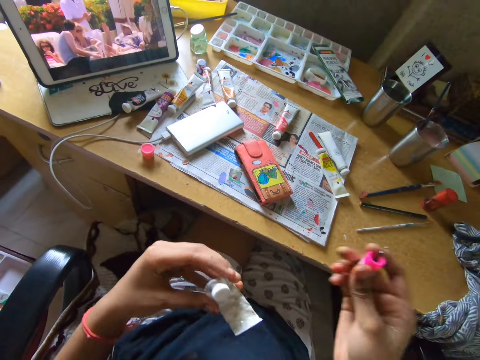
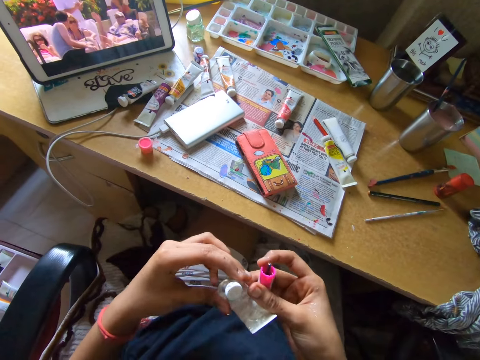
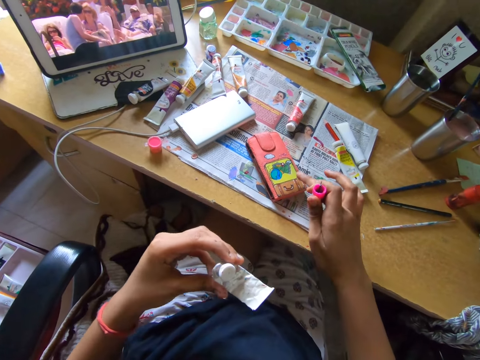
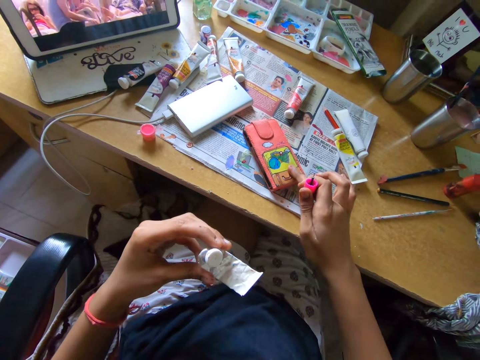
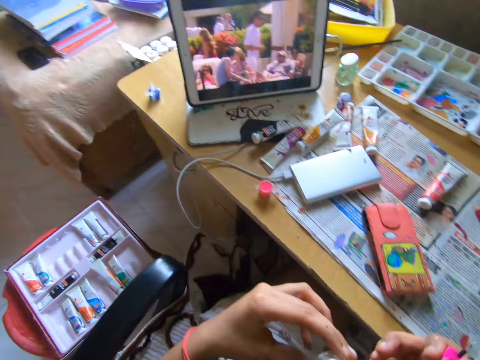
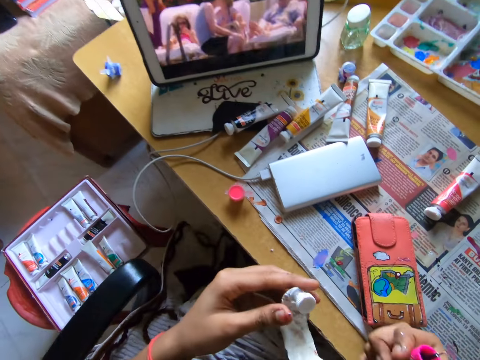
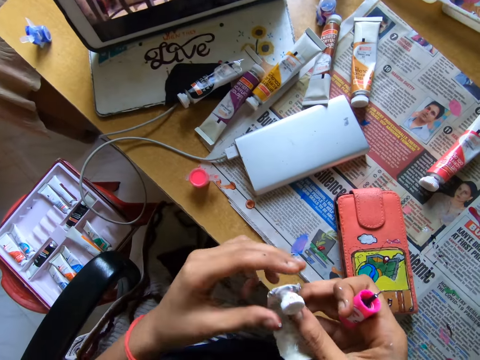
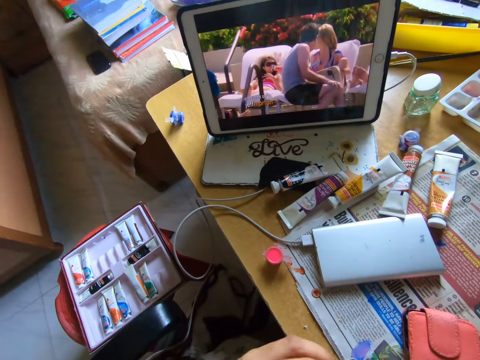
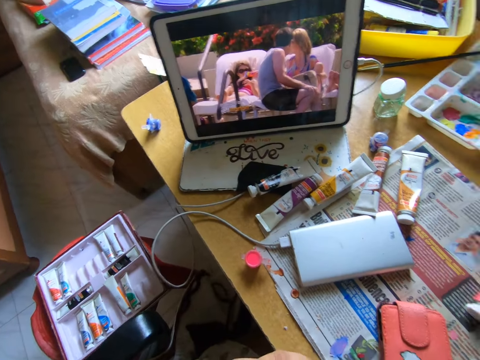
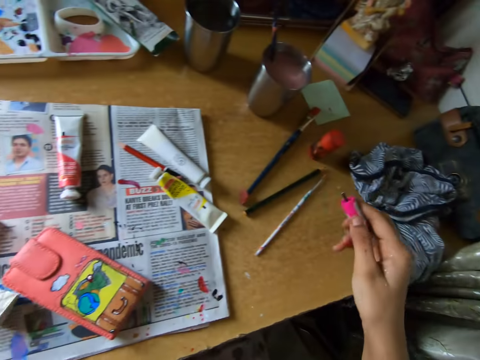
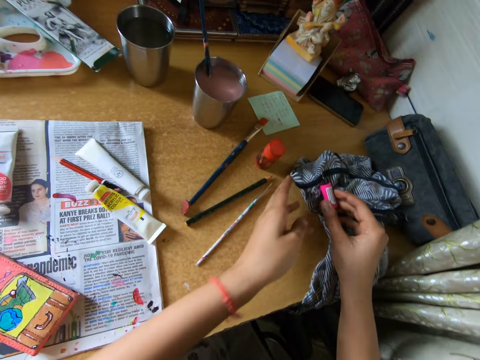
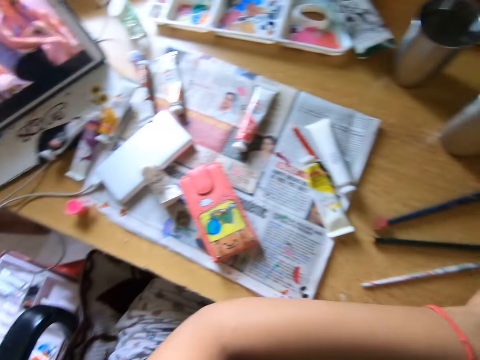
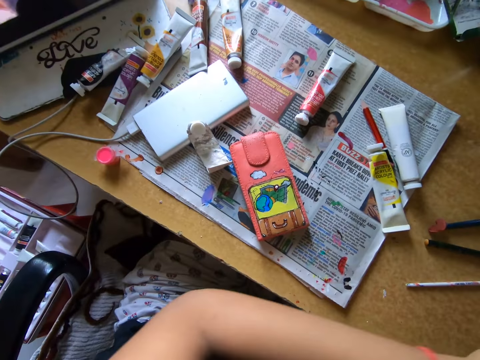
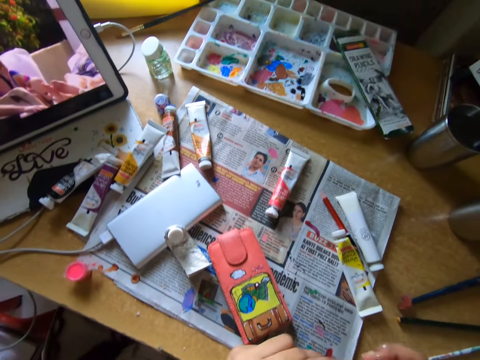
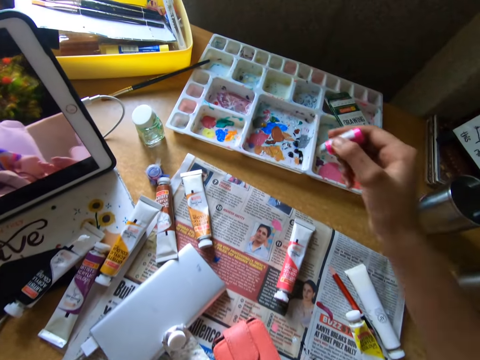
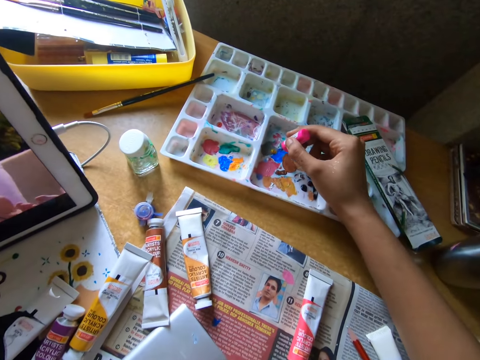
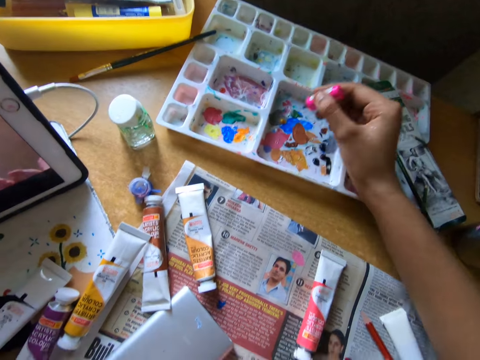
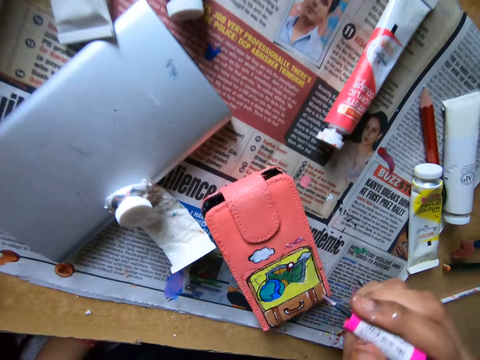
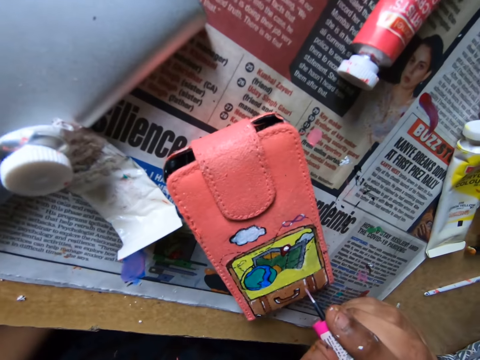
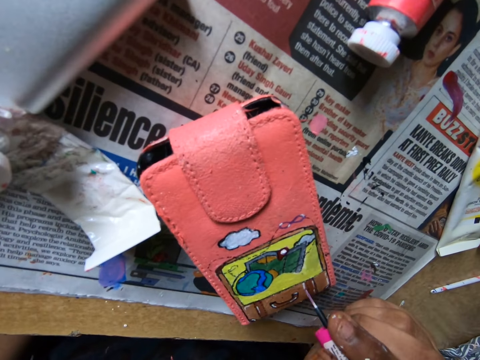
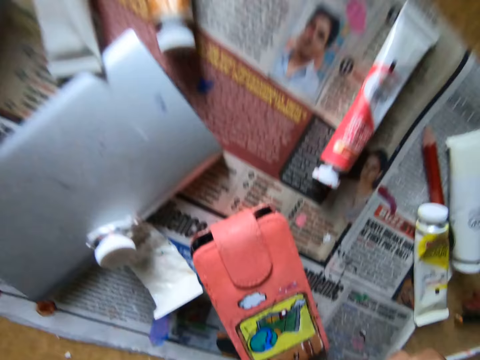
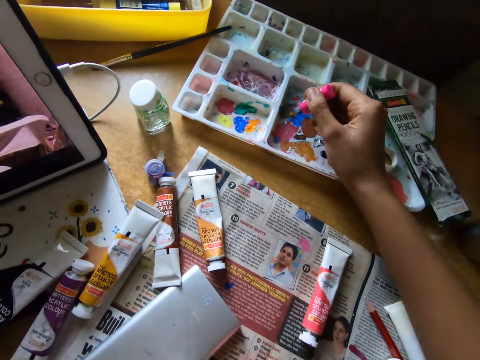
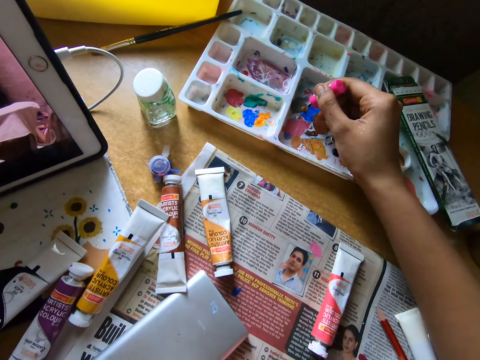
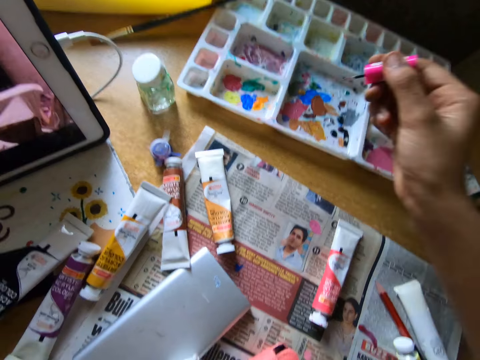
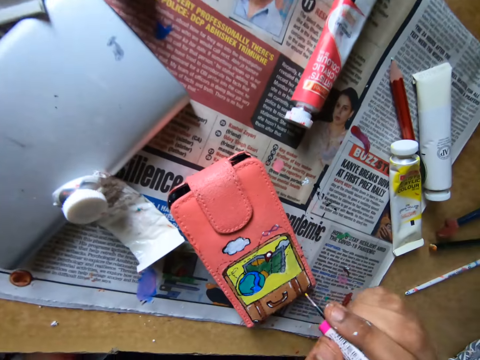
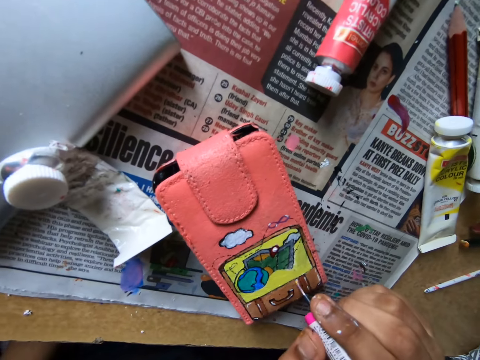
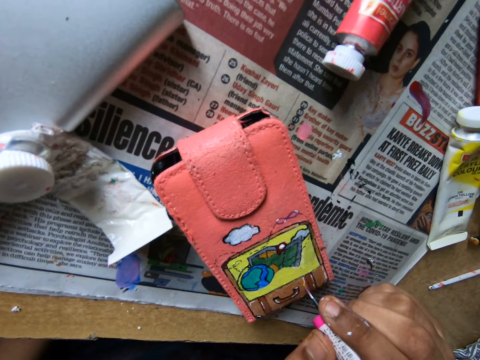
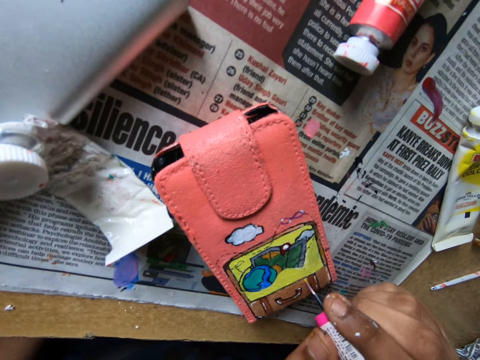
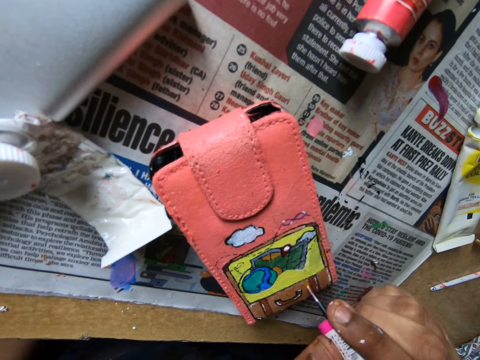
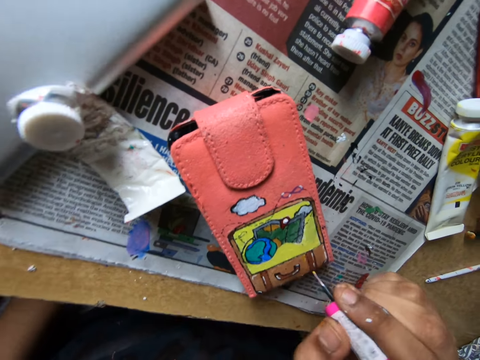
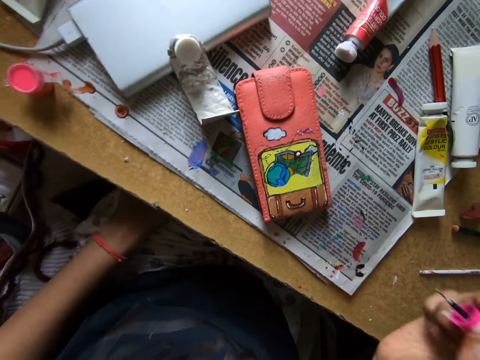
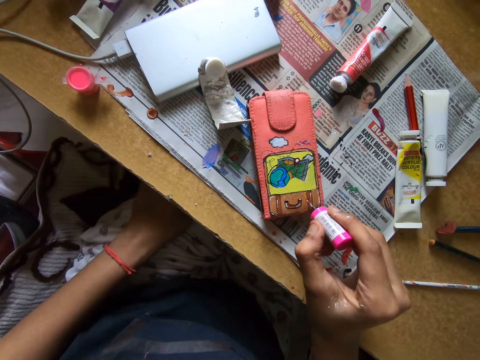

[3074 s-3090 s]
The camera wearer touches the wallet with a finger. They rub off some paint on the wallet. They turn right. They look at the tablet. They wipe off paint from the color brush on a cloth. They brush the color brush in the color tin. They apply color on a drawing on the wallet. They brush the color brush in the color tin. They apply color on the drawing on the wallet.

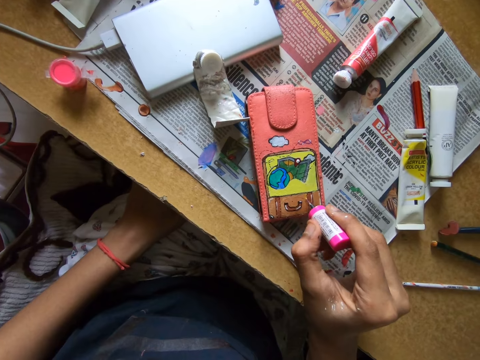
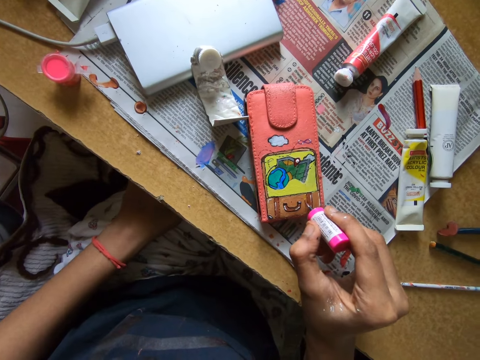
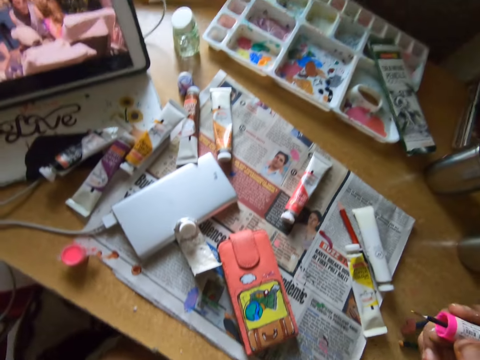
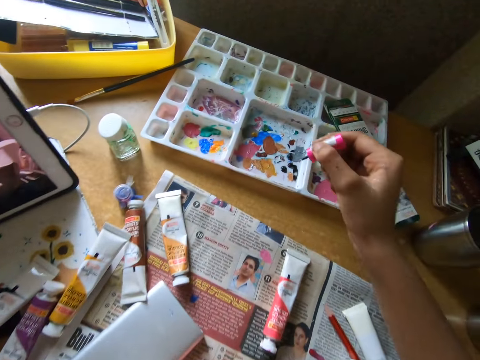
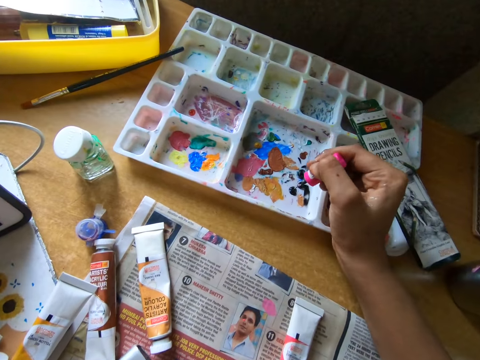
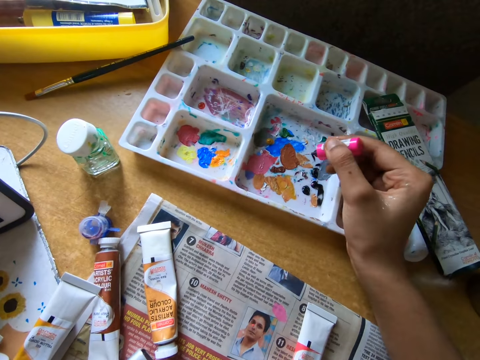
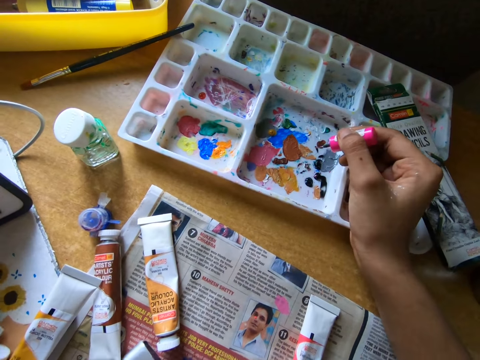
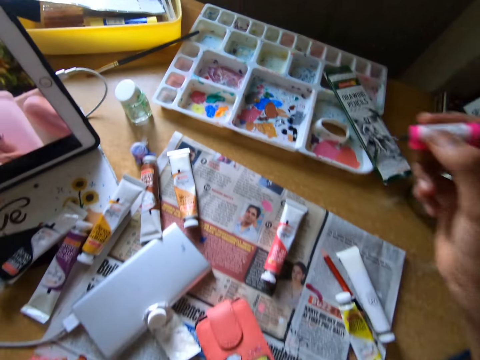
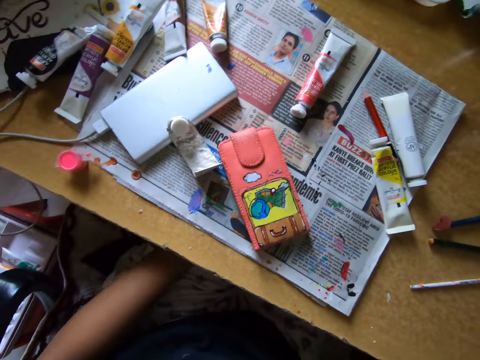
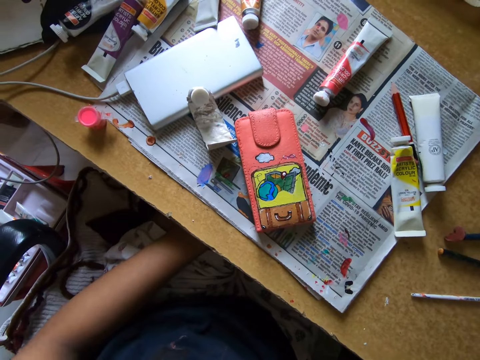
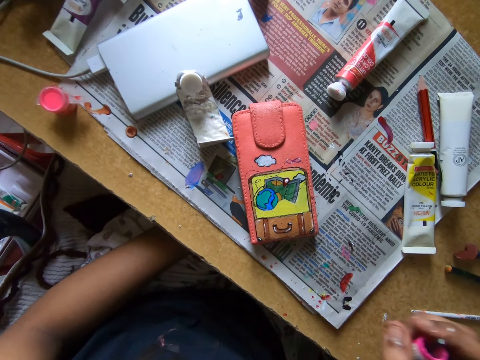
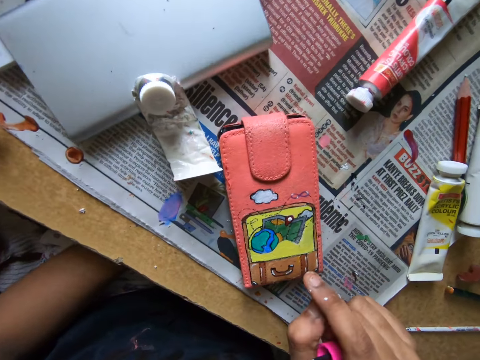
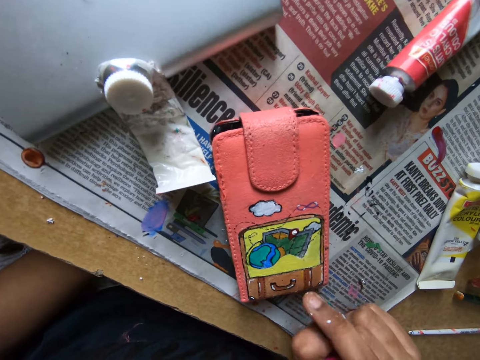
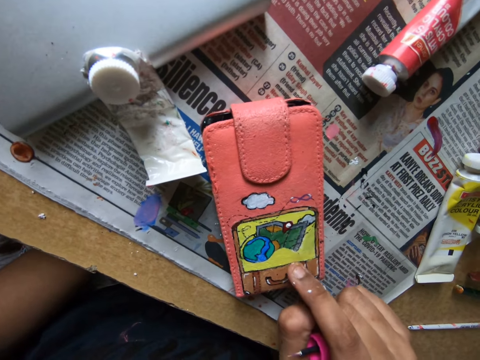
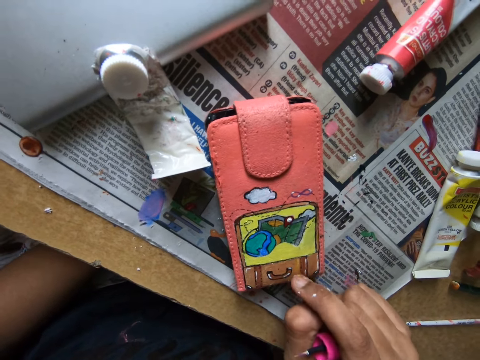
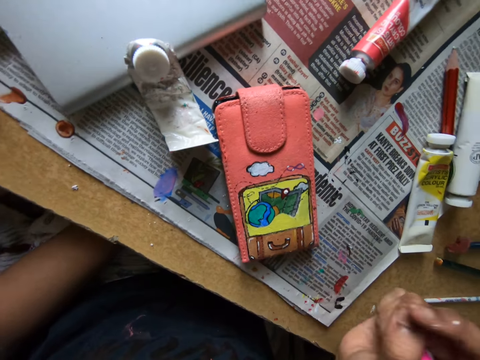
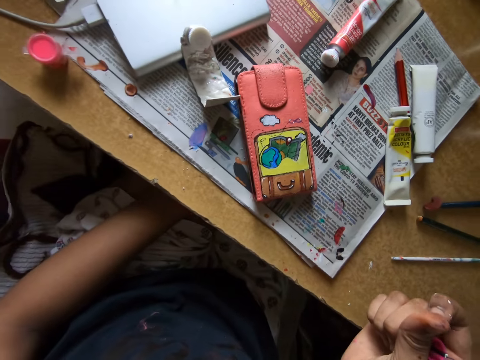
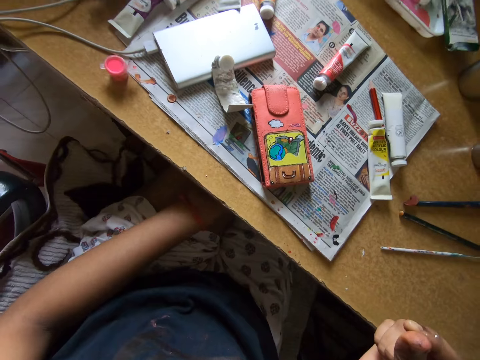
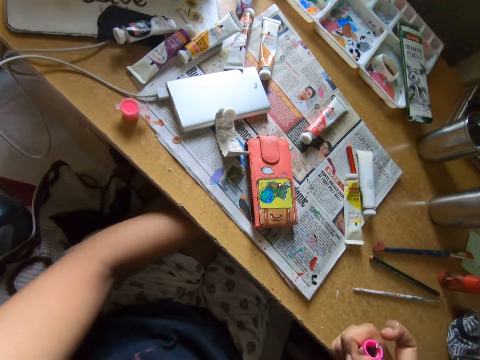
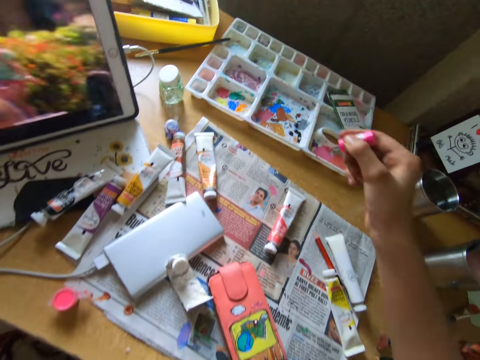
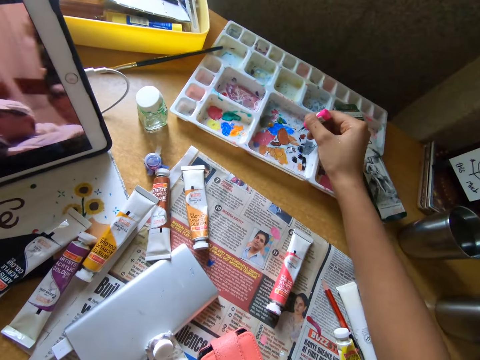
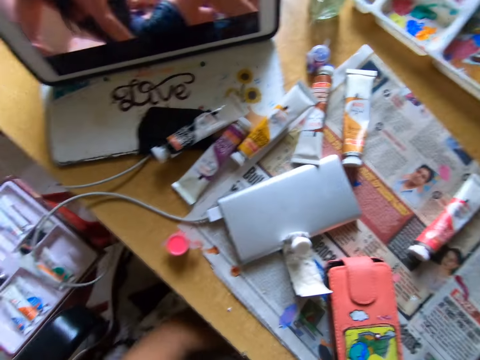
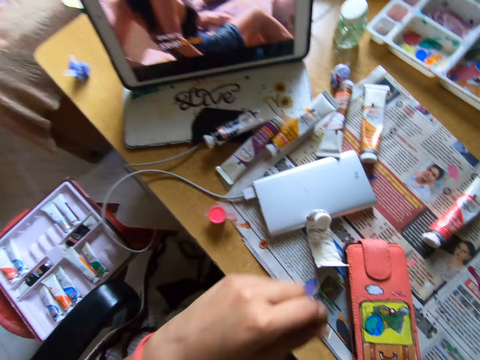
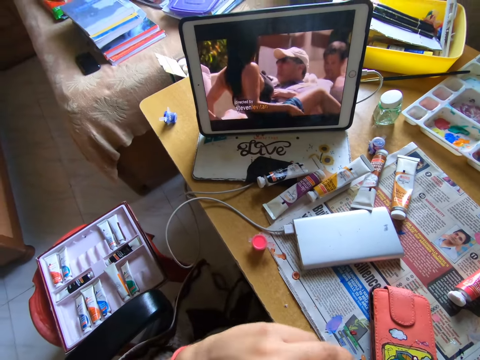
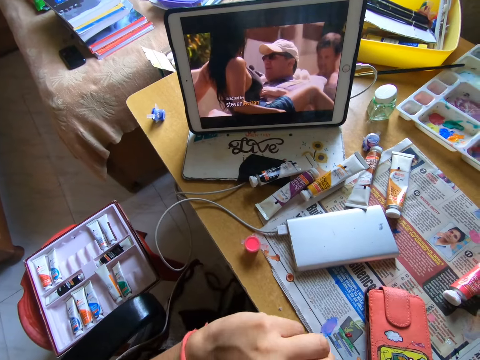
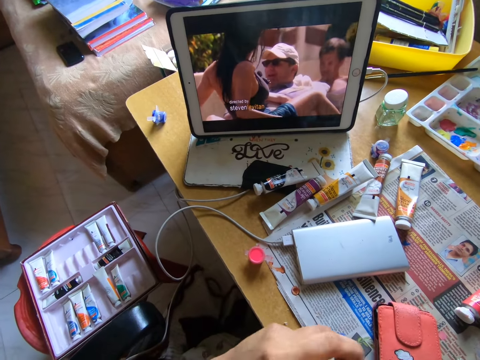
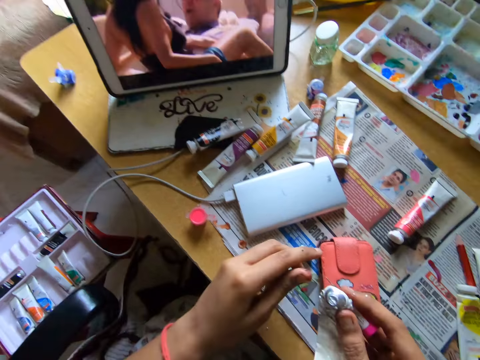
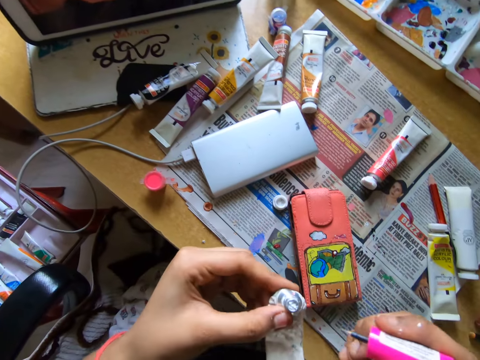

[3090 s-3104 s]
The camera wearer brushes the color brush in the color tin. They rub off some paint on the wallet with a finger. They brush the color brush in the color tin. They pick up the squeezed water color tube, open the squeezed water color tube and drop the water color tube lid on the newspaper.
